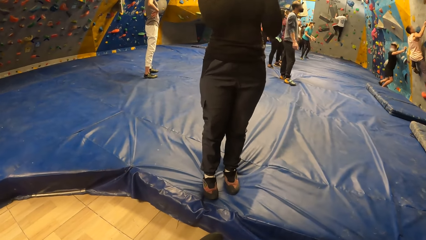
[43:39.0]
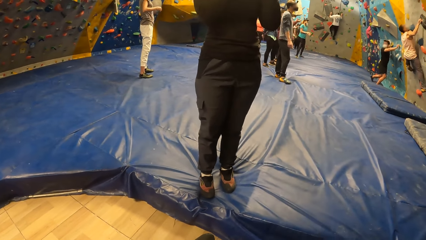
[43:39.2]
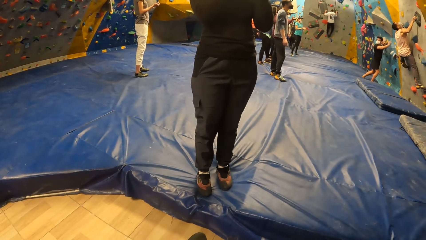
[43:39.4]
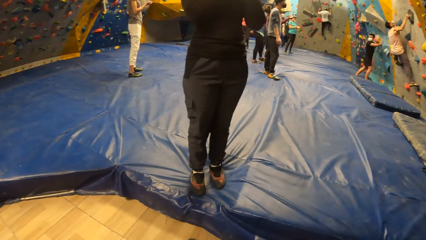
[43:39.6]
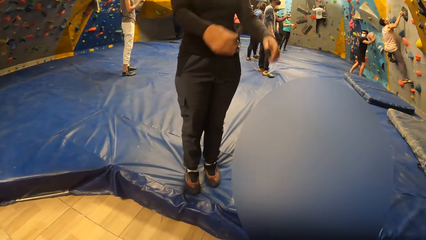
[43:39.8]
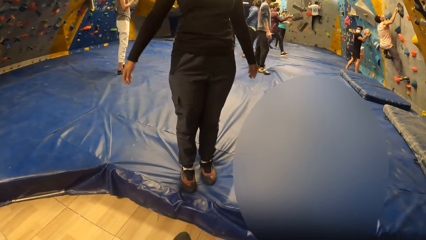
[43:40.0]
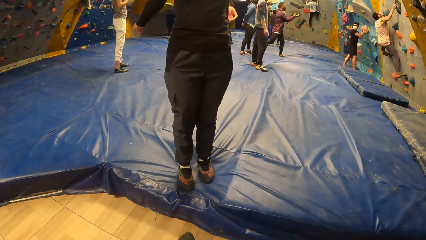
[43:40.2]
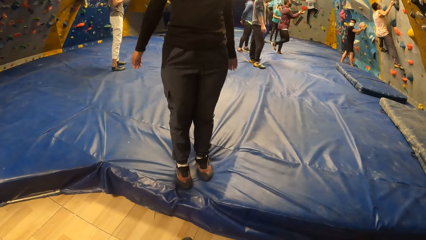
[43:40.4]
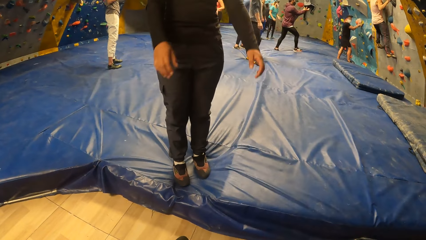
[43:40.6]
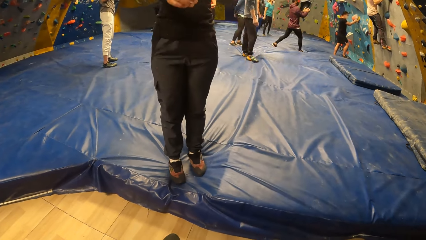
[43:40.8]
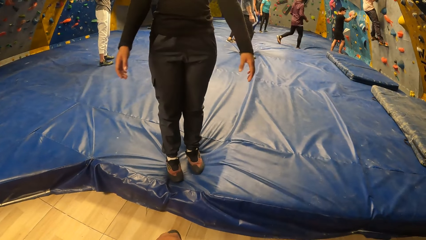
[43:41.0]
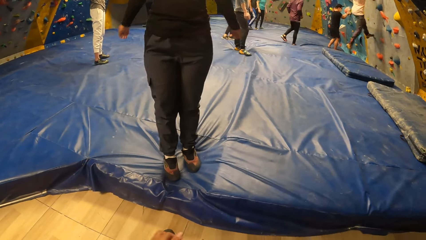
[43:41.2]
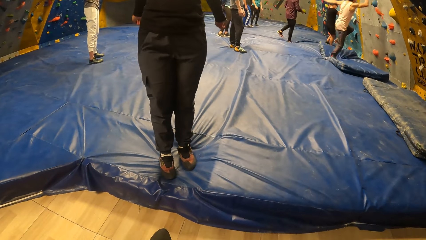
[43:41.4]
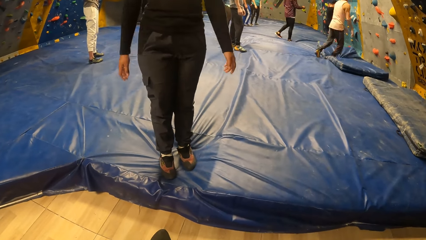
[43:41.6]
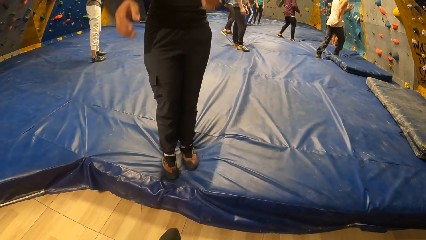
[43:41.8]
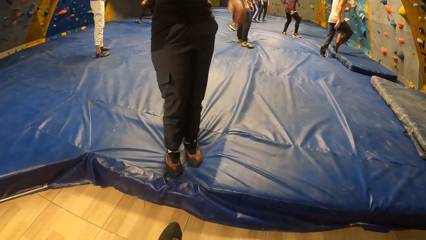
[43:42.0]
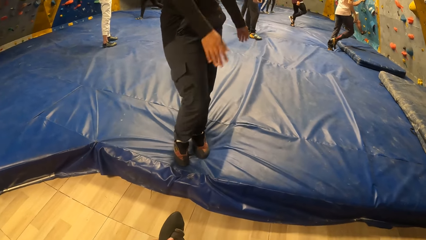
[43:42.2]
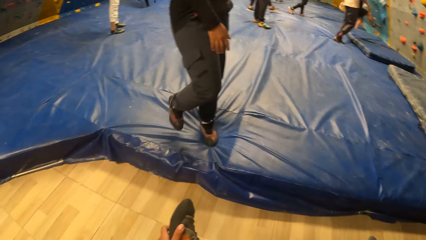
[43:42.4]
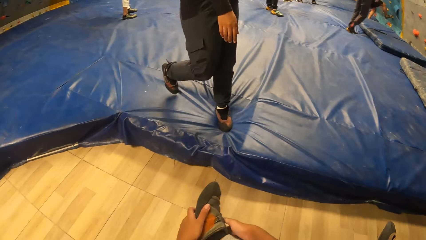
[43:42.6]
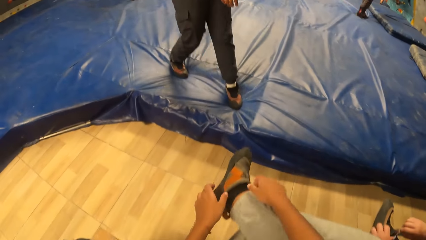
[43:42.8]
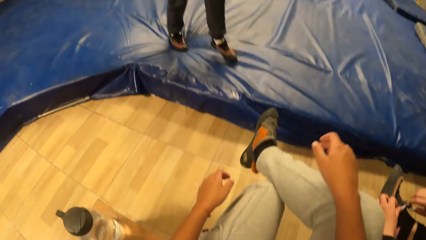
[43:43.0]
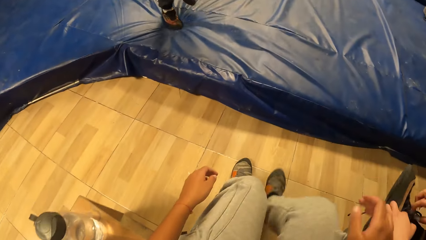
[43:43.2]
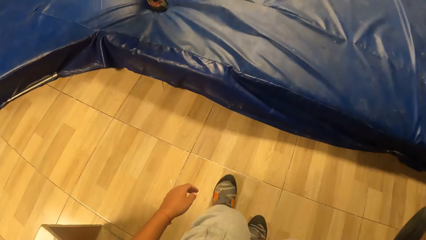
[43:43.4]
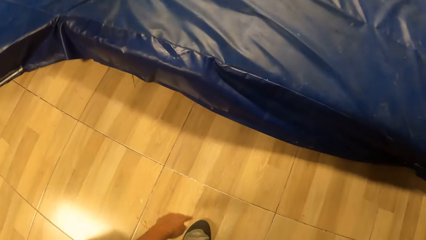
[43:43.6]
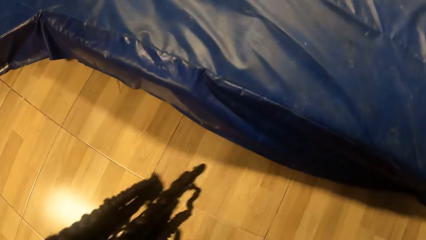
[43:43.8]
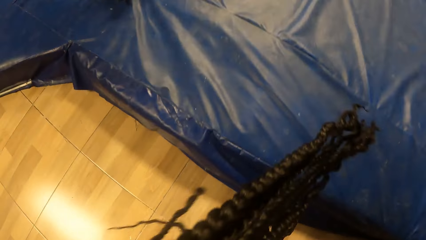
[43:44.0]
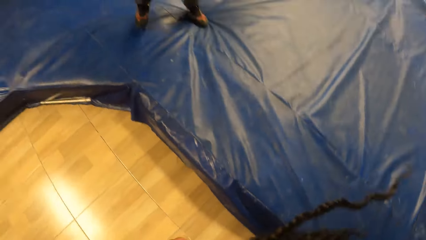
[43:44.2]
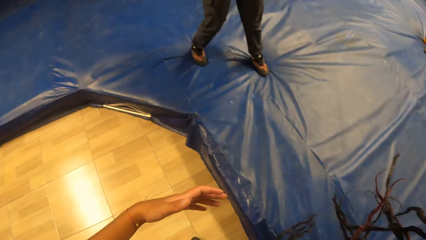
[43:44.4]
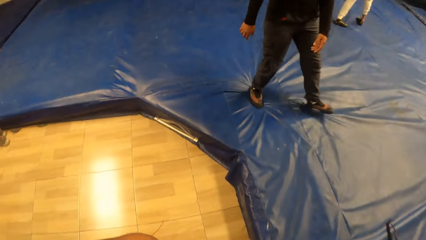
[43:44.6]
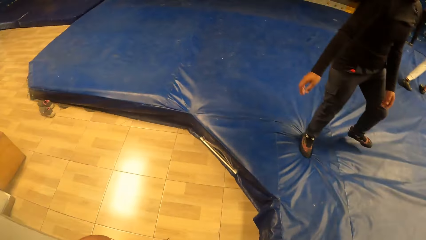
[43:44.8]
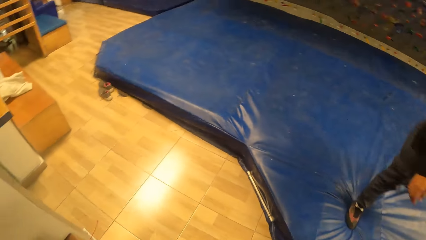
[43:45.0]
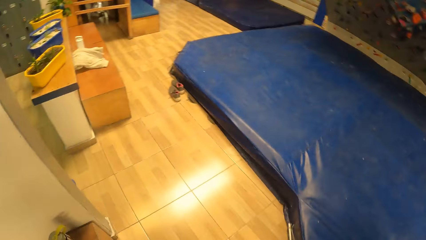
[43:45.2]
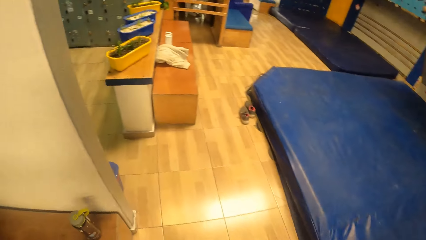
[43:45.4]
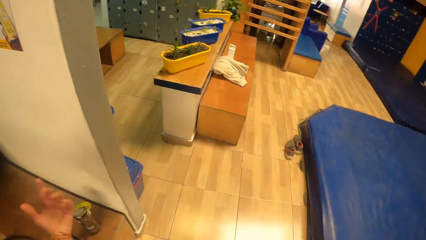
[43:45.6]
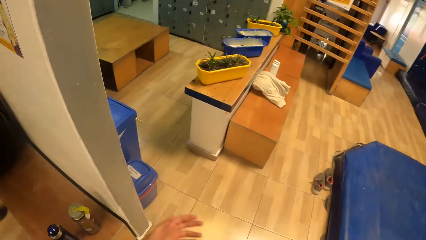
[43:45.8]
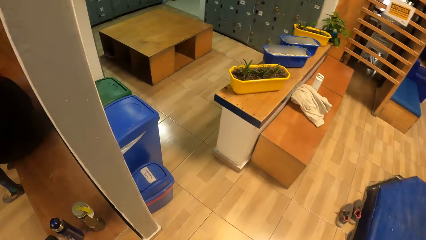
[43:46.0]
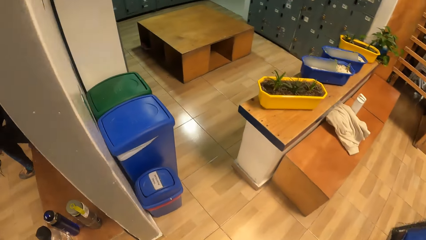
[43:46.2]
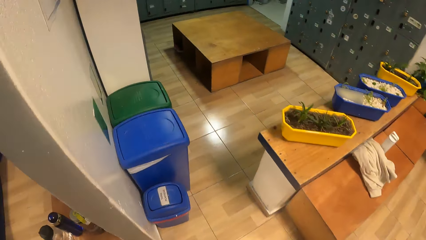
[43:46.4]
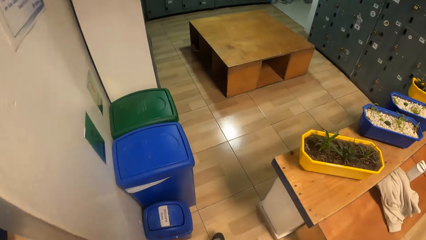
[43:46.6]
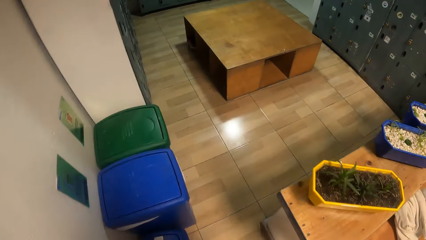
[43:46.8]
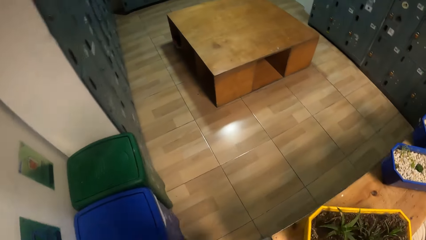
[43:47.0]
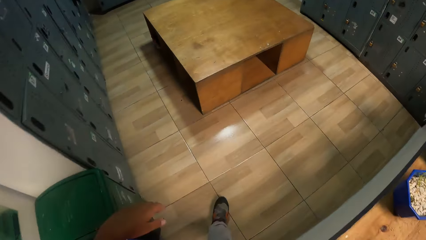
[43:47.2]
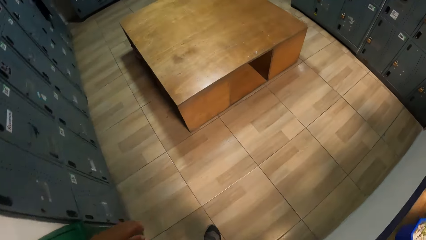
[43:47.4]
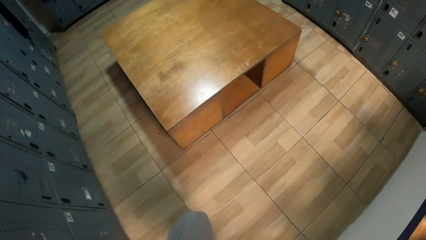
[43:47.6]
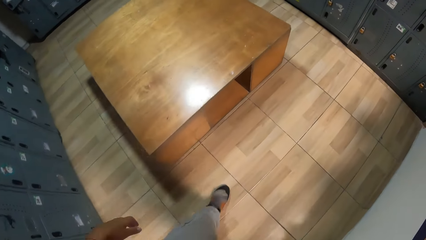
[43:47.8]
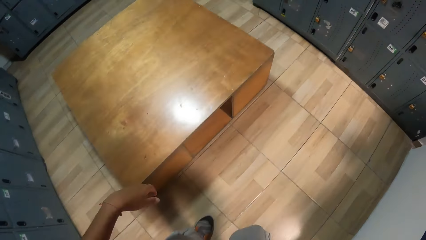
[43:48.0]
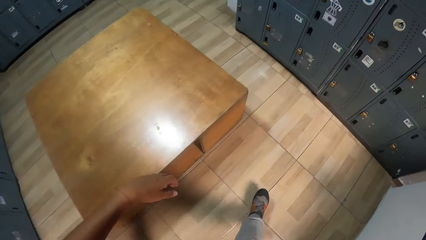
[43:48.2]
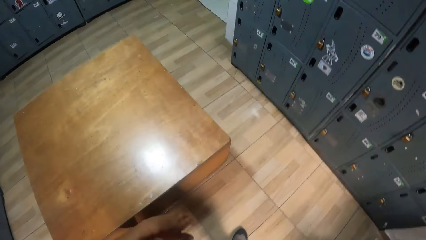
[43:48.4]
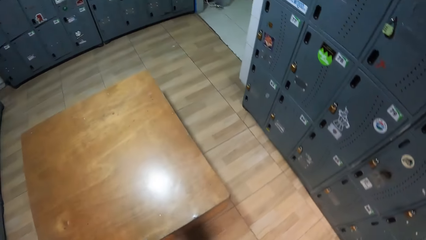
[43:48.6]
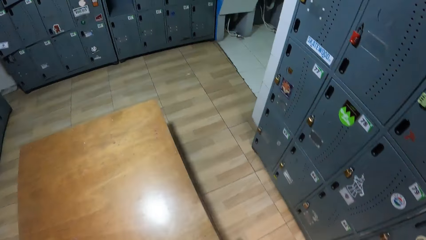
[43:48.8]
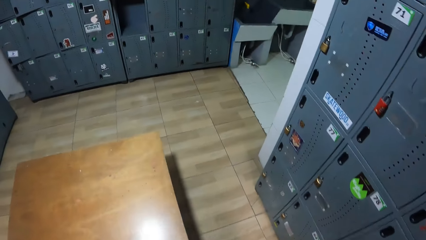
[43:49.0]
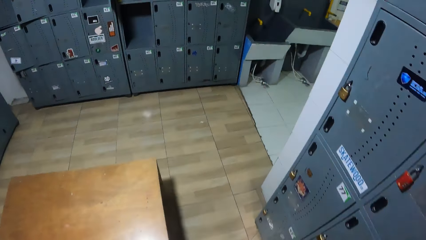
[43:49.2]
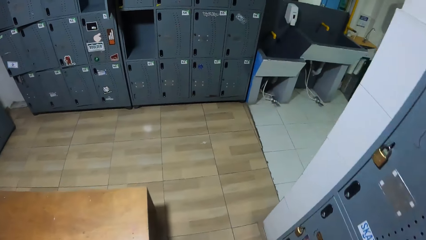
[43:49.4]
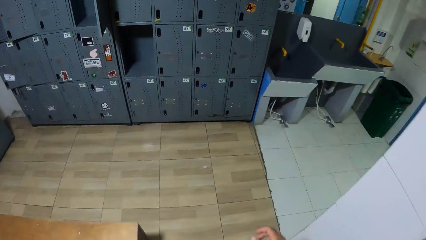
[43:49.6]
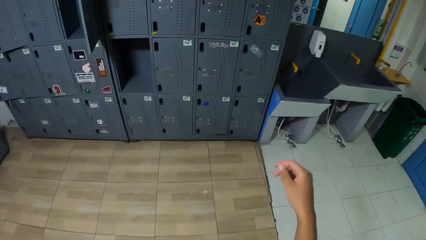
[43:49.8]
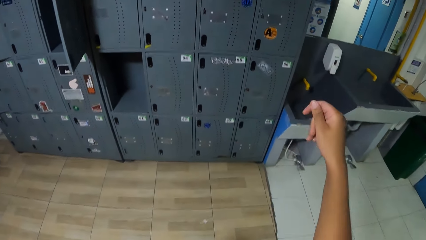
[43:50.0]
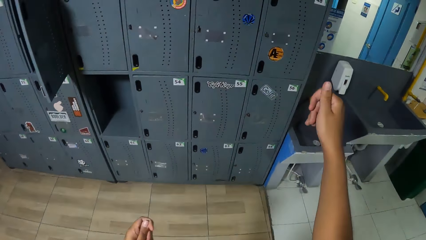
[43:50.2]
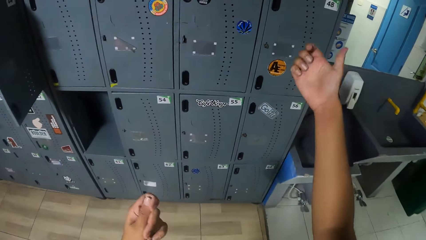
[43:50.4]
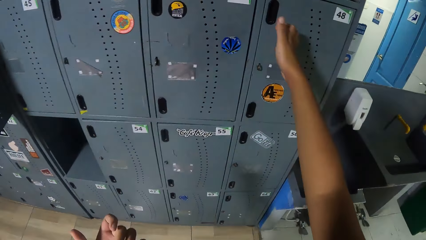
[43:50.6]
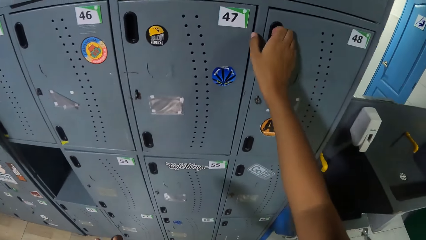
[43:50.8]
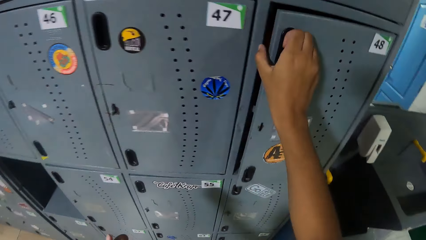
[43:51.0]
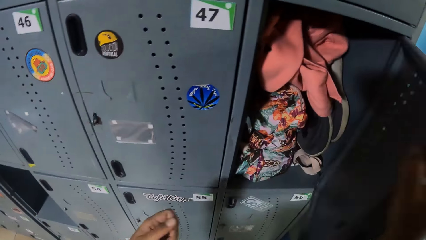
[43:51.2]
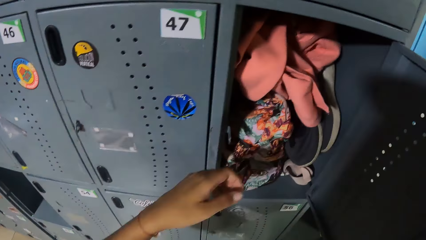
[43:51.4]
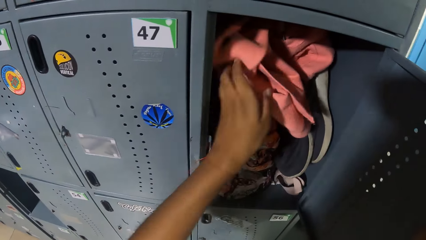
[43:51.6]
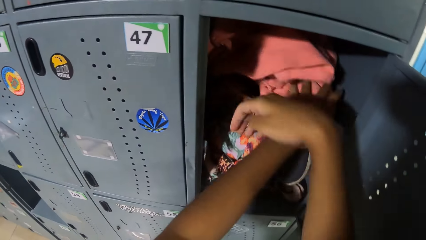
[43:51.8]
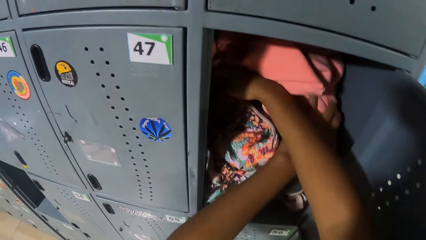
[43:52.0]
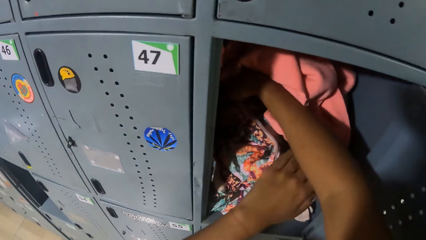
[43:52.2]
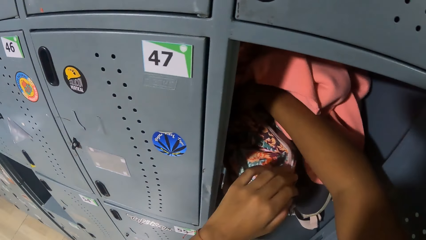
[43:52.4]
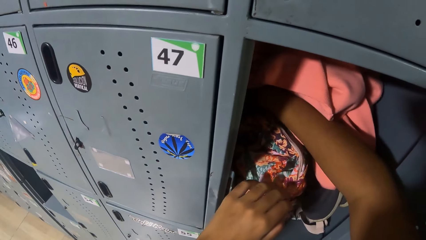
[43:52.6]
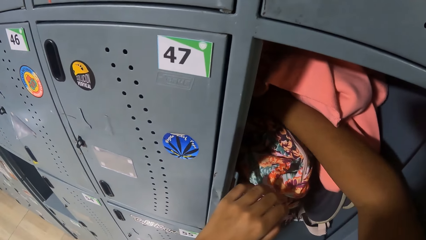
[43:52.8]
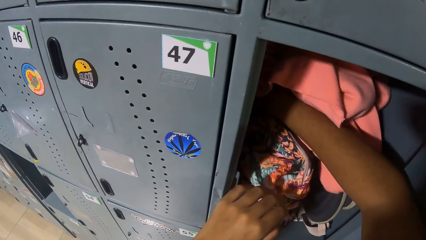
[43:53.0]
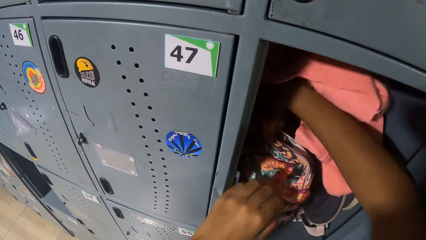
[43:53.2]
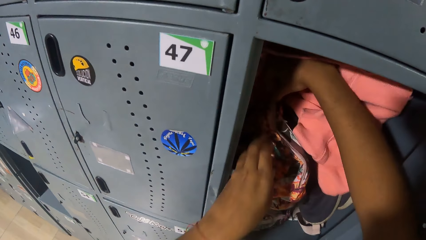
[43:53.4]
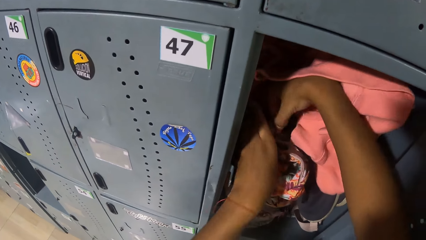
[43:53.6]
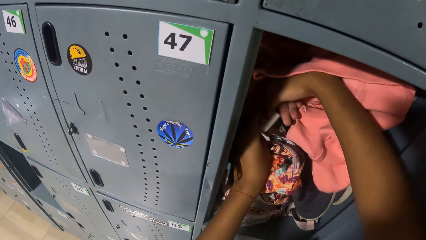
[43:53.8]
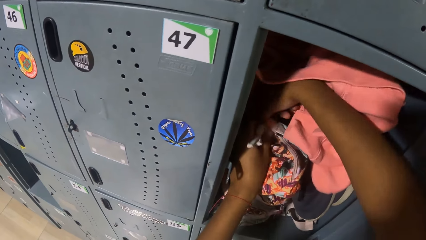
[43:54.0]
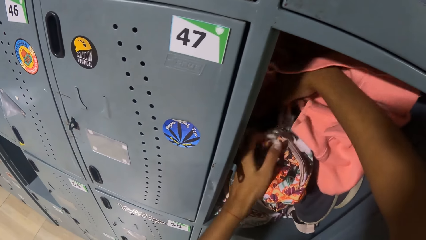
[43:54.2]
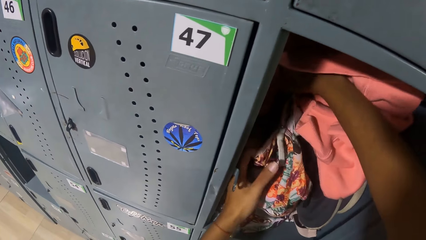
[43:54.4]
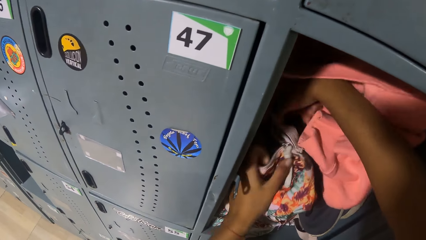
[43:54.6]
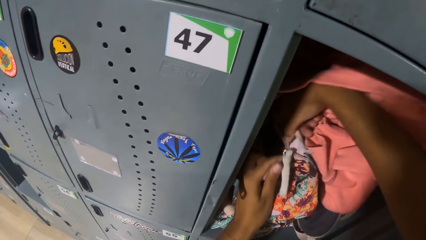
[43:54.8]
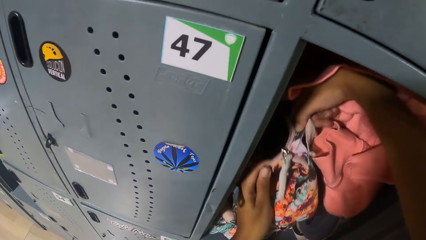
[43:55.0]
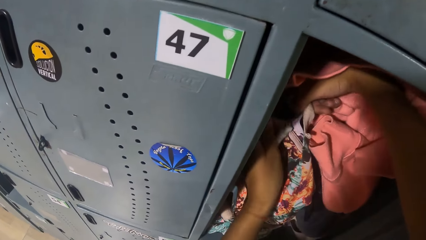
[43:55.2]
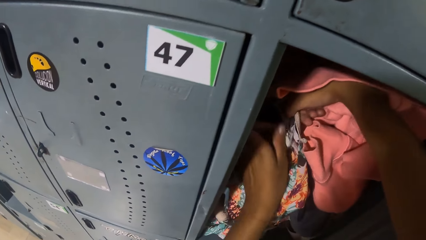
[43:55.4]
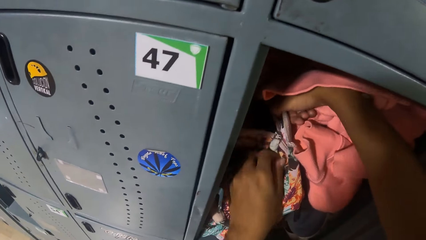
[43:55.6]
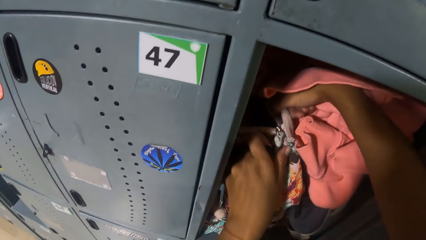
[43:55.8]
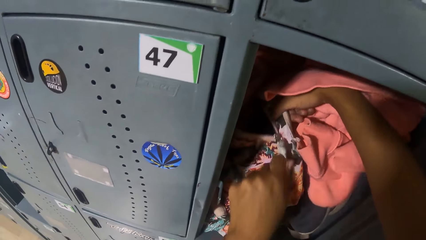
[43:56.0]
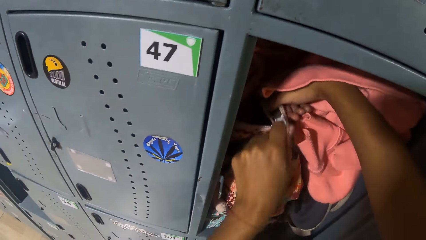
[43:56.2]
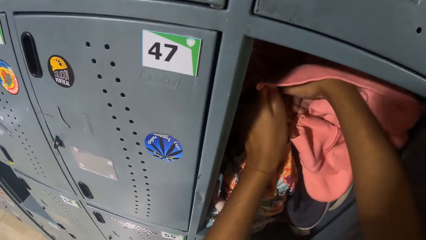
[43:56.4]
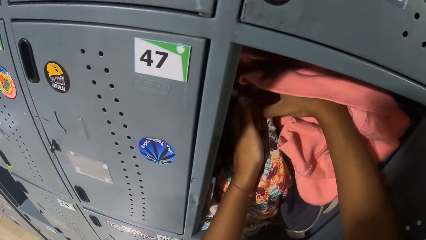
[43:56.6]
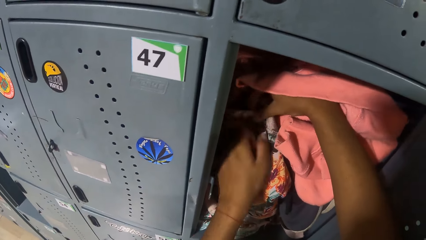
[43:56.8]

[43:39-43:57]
The camera wearer looks at the woman. The other woman swings the hands and walks backward. The camera wearer moves the right leg and puts the leg down. She stands, turns around and walks around. She steps into a locker room. She raises the hand. She opens a locker with her right hand. She moves a cloth in the locker with her left hand. She looks for a bag. She opens a purse in the locker with her right hand. She opens the purse with both hands.
